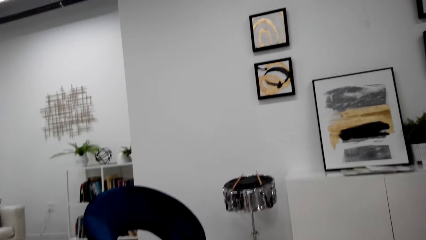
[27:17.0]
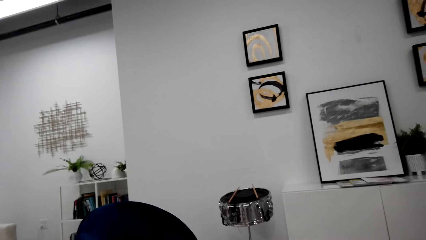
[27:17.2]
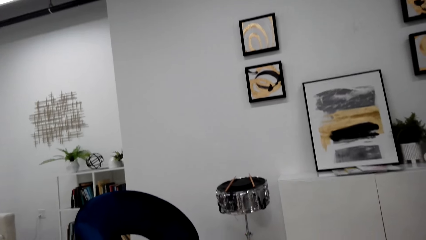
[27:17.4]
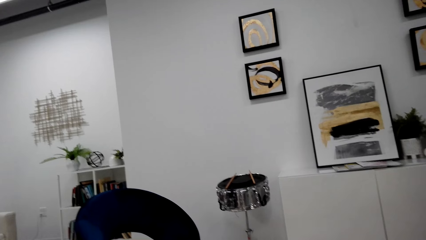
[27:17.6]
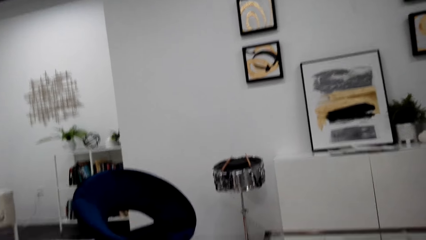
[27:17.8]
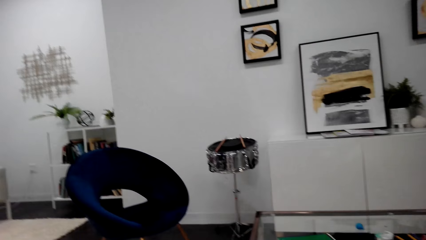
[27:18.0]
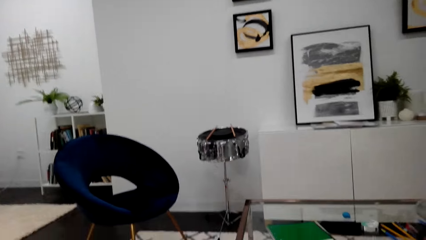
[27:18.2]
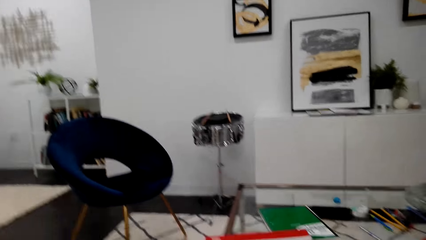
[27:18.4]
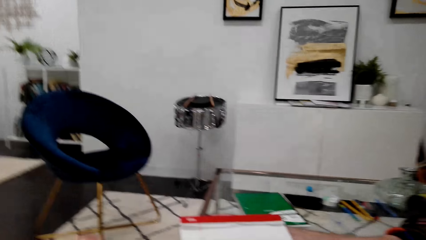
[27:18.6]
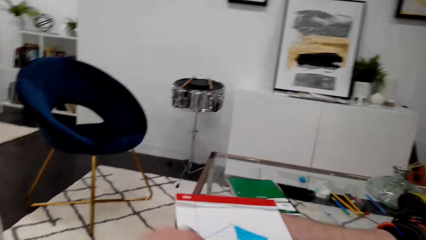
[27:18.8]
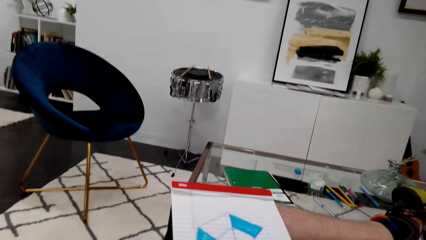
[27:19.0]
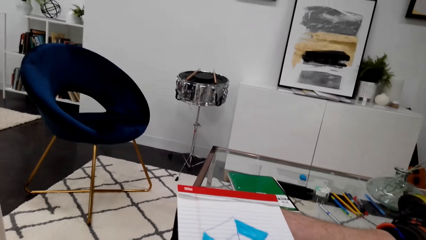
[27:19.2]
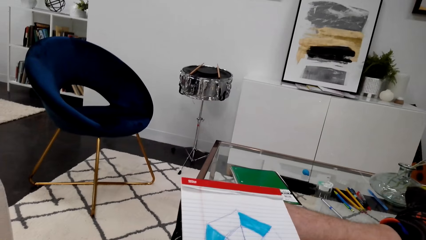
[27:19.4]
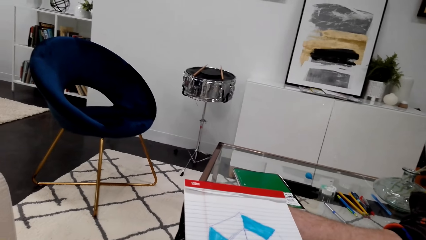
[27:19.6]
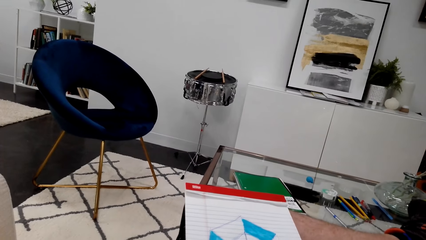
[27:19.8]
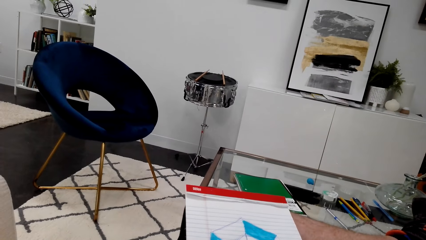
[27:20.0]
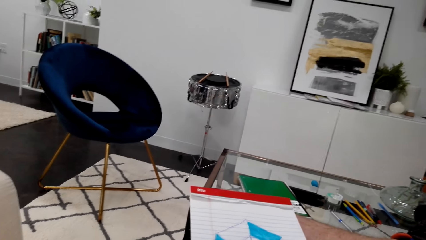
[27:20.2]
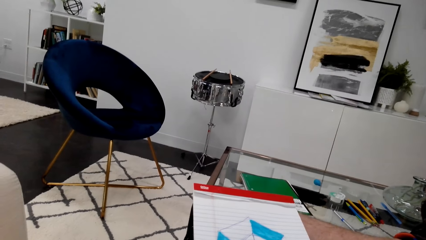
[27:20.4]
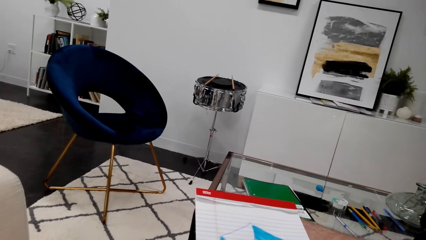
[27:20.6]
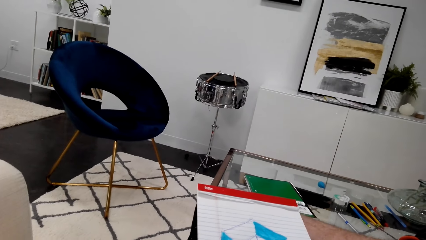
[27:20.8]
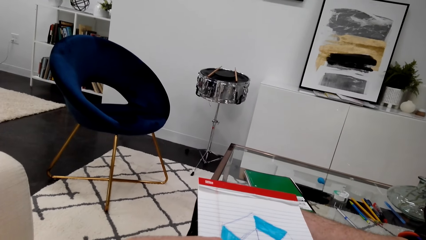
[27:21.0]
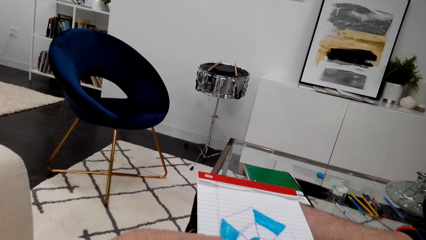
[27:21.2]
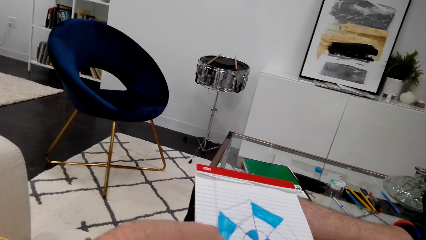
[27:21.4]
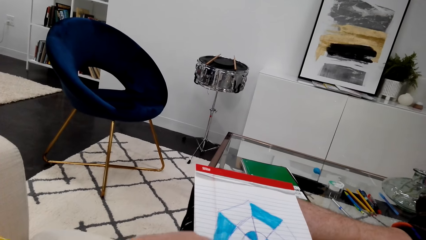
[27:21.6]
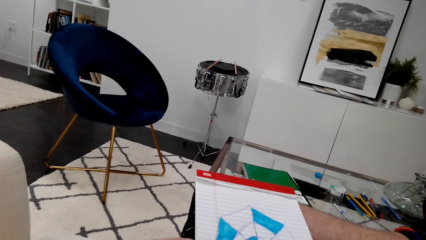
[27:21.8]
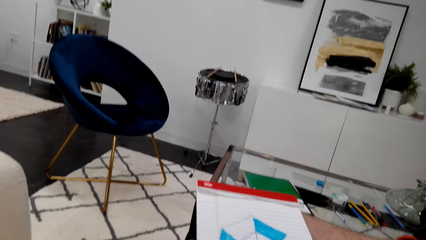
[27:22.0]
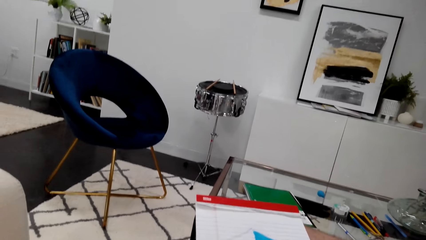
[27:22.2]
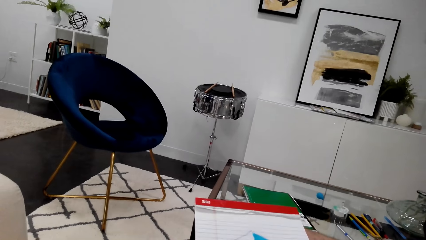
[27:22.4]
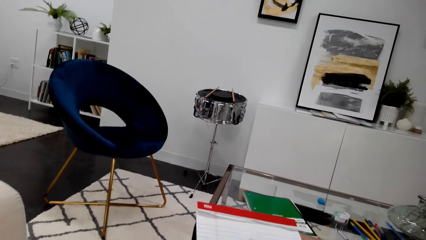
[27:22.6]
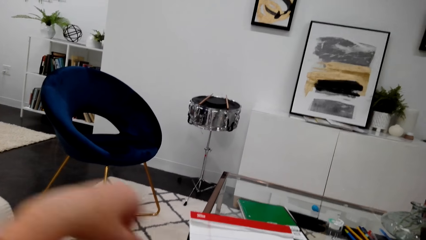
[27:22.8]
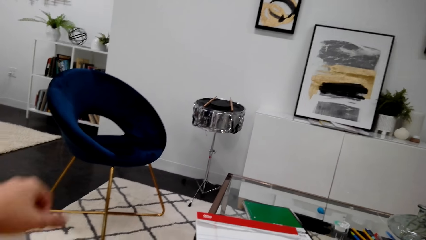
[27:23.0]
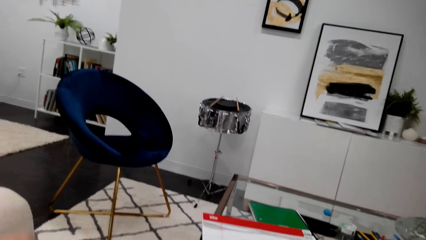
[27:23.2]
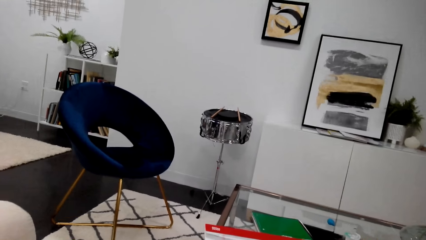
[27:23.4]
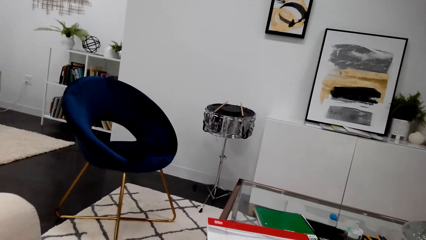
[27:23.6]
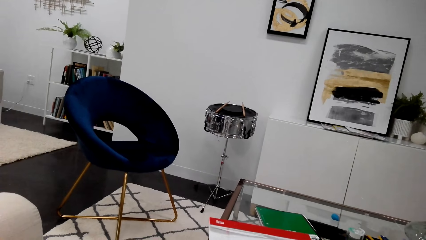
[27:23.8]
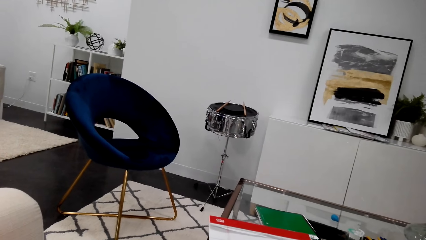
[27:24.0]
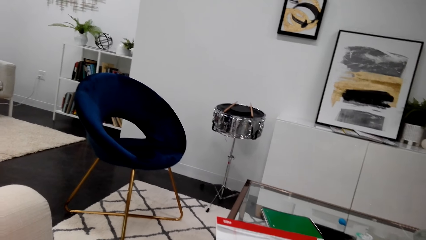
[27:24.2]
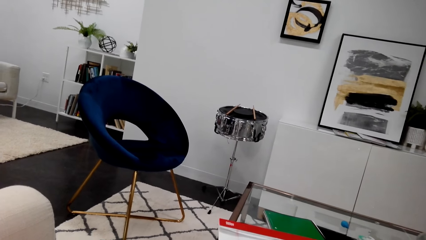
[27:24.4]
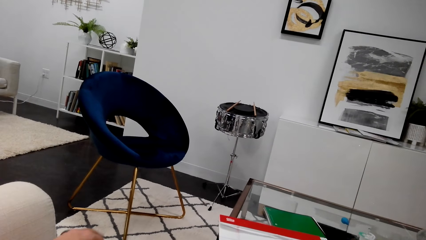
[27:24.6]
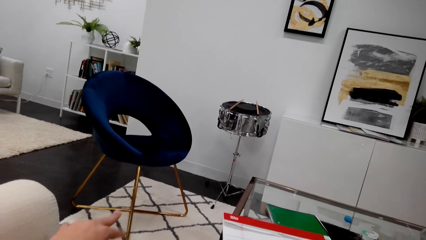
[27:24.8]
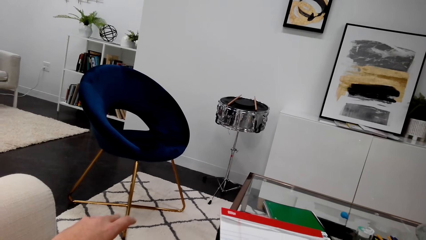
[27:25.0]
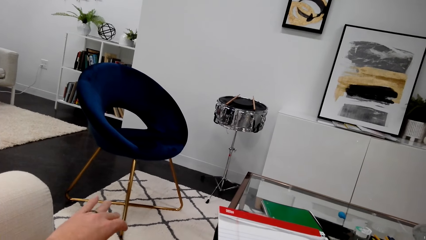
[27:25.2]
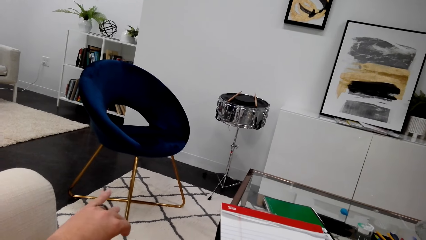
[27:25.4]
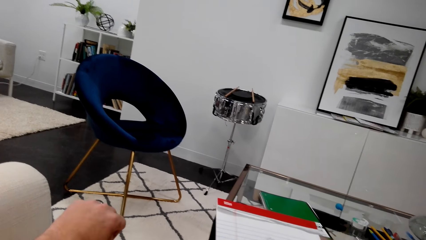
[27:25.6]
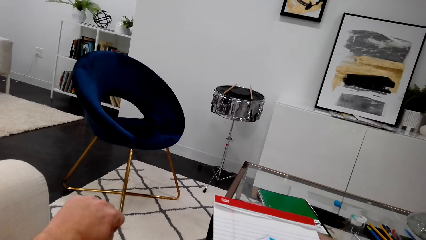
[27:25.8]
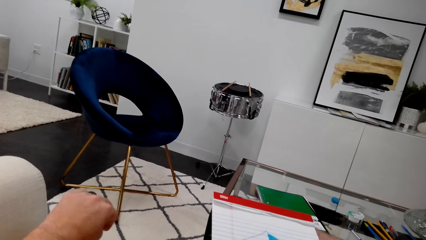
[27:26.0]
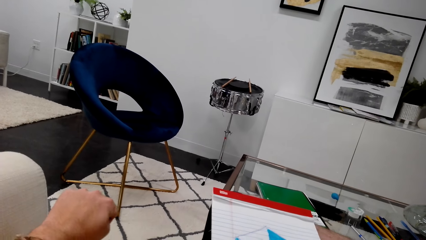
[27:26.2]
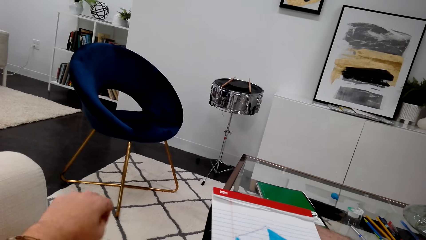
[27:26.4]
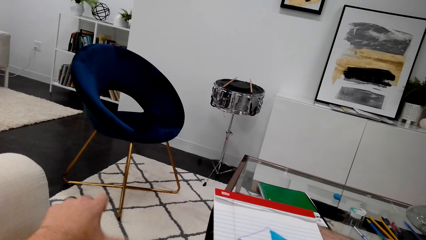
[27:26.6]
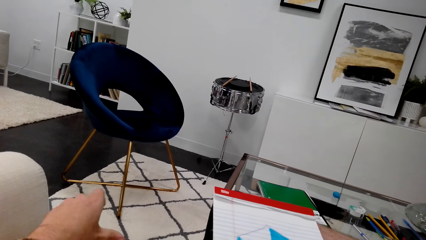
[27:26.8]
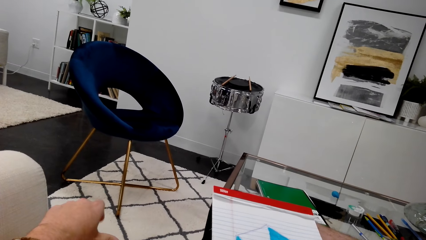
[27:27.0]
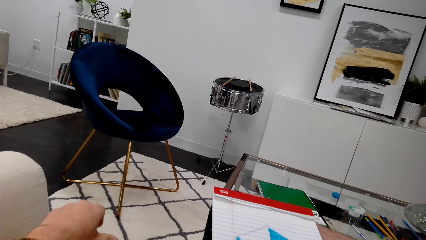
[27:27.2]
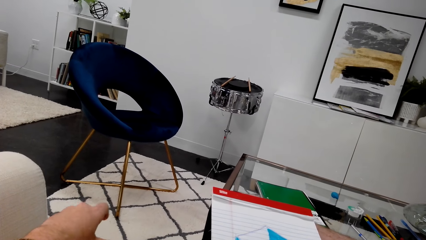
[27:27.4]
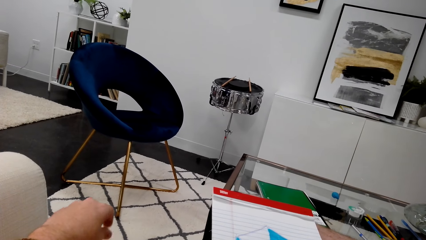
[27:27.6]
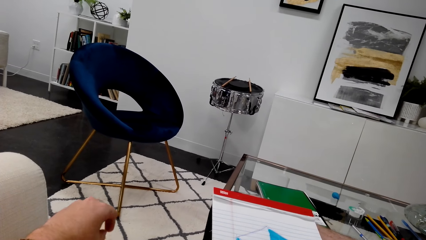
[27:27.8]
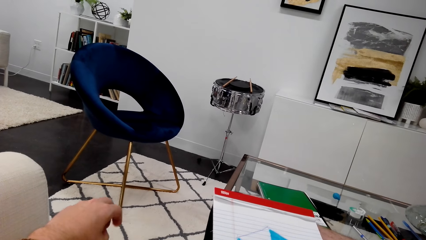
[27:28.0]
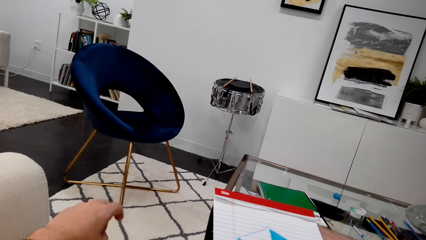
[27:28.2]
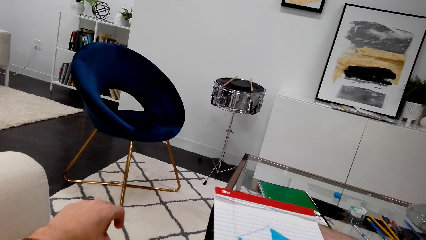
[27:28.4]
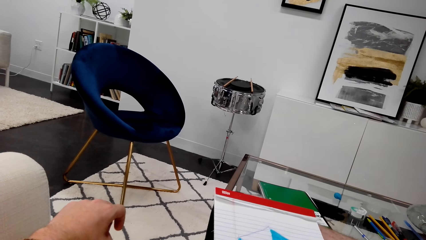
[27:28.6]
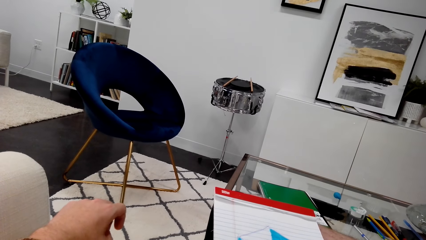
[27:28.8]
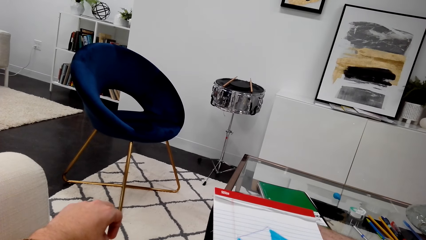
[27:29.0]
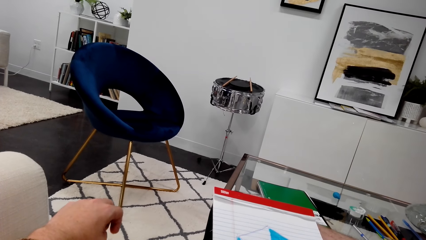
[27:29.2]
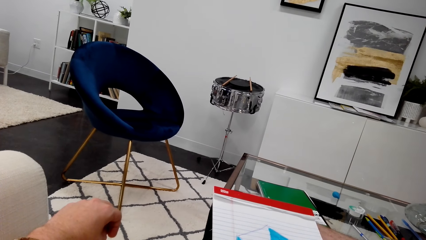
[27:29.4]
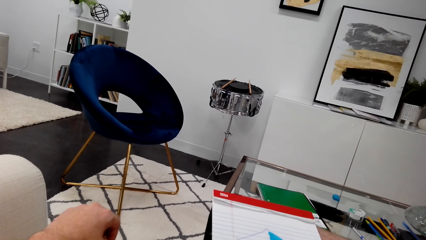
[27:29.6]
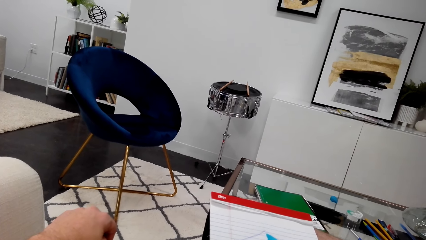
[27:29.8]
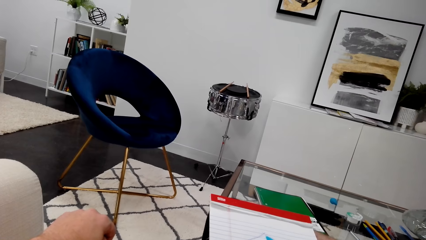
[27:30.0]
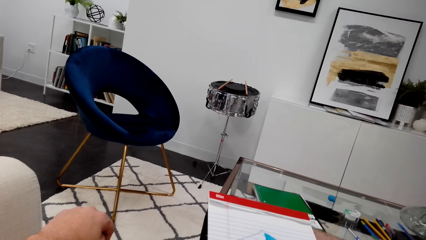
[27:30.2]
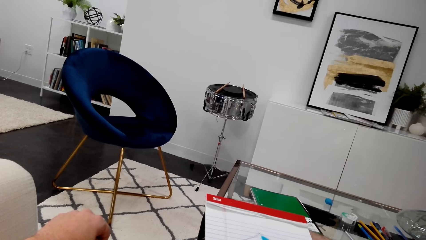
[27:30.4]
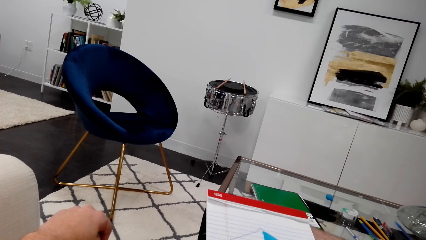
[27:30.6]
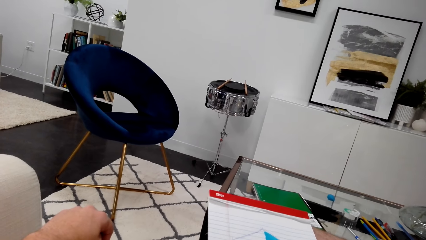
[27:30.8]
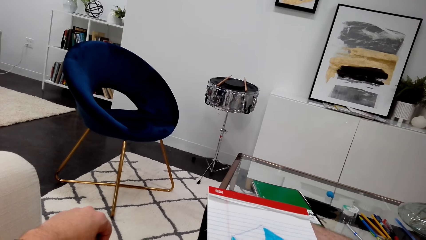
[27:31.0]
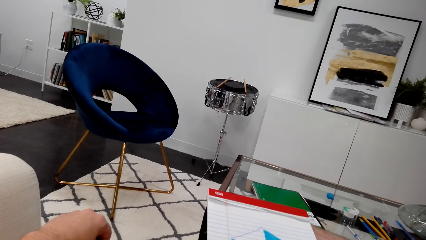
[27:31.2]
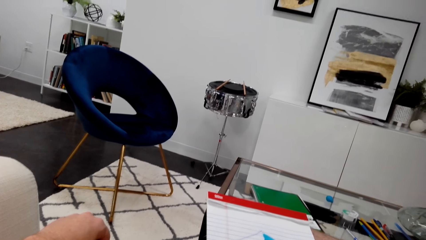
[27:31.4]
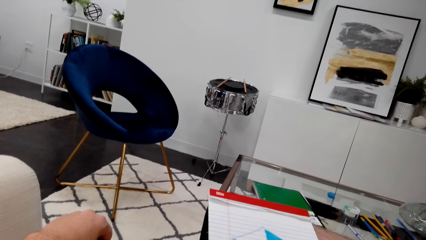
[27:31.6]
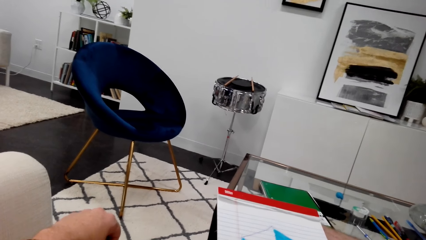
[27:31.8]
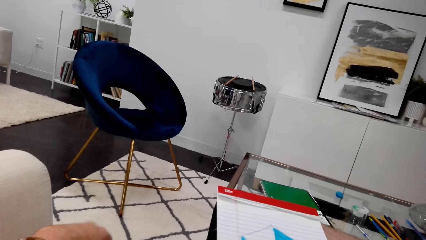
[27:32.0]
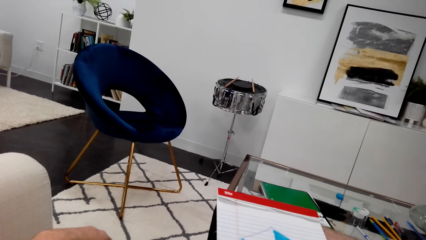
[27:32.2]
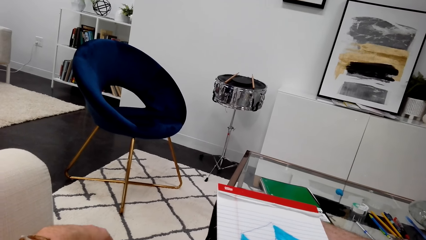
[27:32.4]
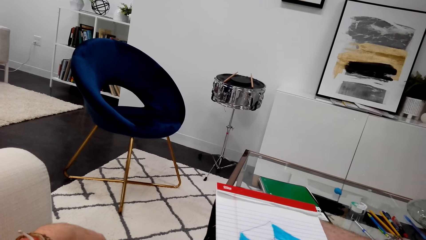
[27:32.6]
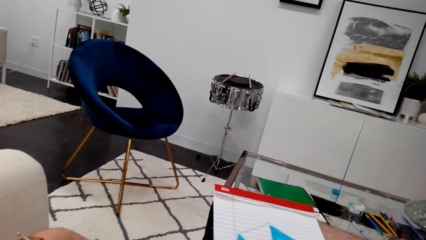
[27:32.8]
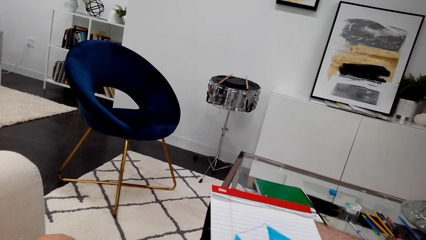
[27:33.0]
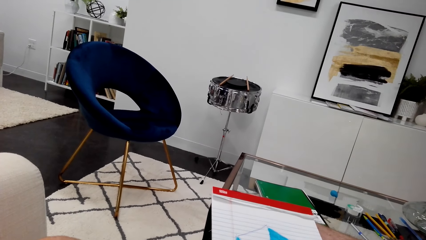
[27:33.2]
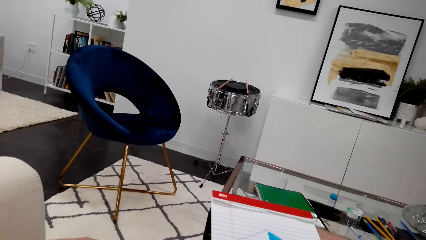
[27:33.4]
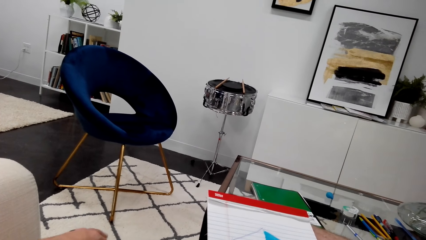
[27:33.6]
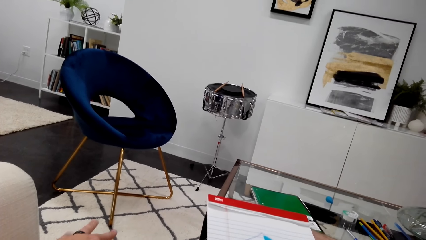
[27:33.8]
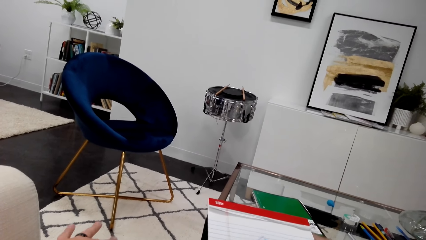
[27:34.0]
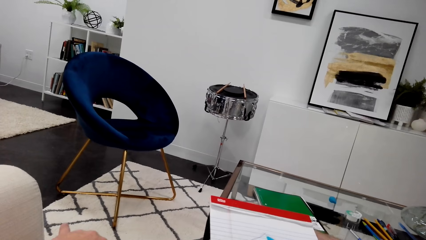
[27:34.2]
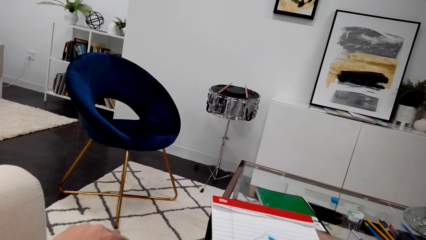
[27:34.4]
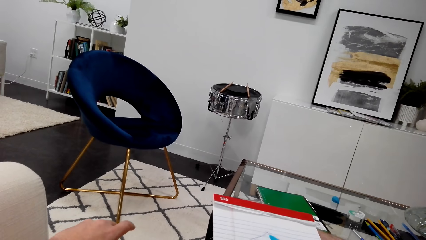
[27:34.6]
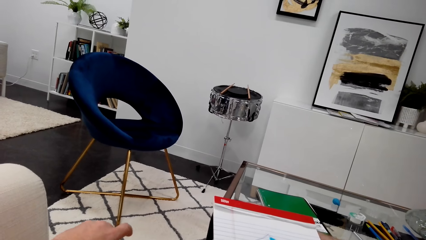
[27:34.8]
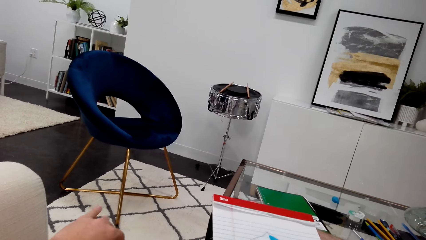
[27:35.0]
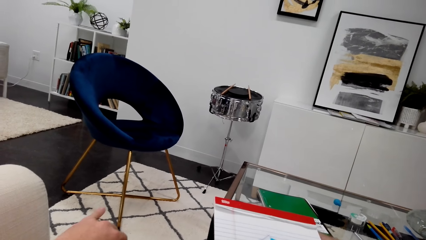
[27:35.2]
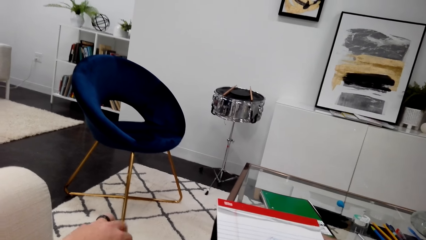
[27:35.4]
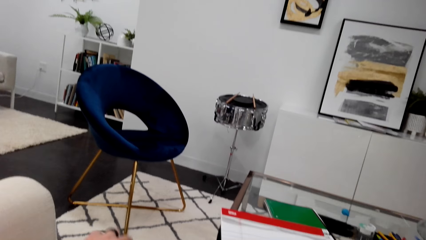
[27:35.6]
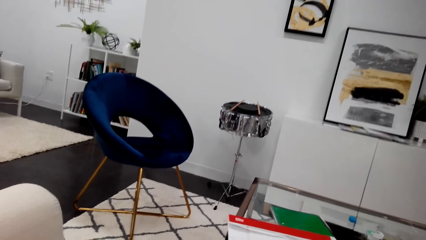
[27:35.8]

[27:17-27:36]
The camera wearer moves his hand. He cracks knuckles.
